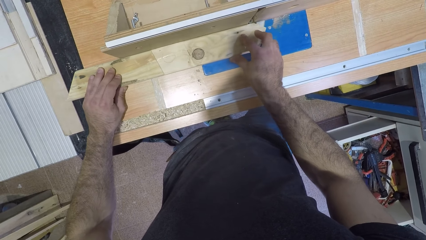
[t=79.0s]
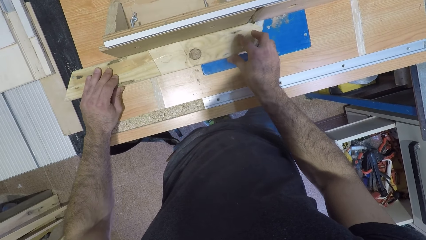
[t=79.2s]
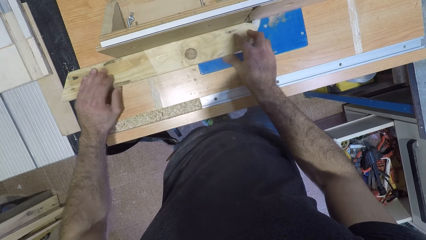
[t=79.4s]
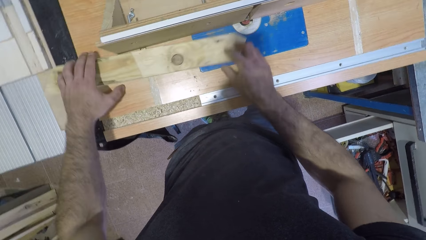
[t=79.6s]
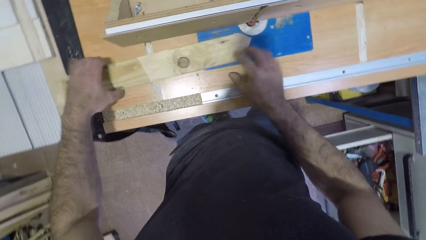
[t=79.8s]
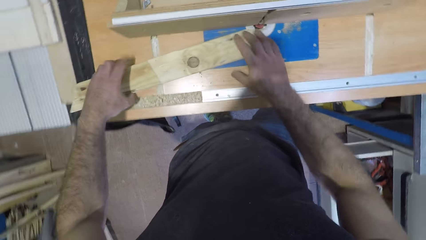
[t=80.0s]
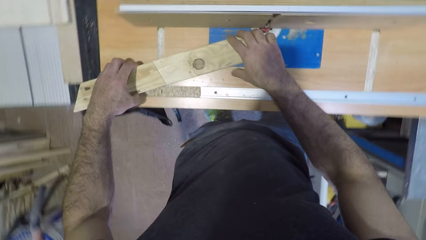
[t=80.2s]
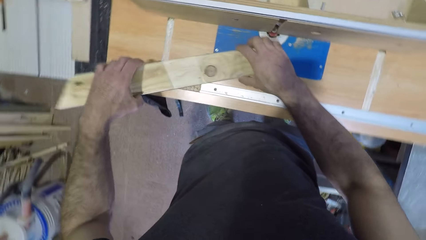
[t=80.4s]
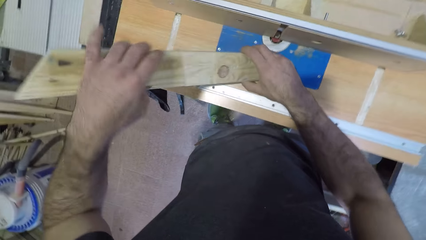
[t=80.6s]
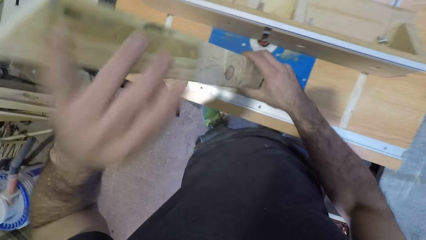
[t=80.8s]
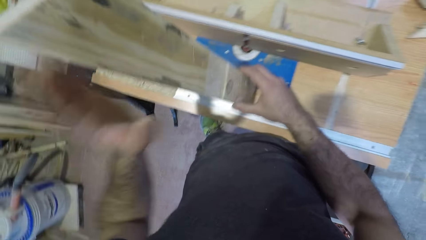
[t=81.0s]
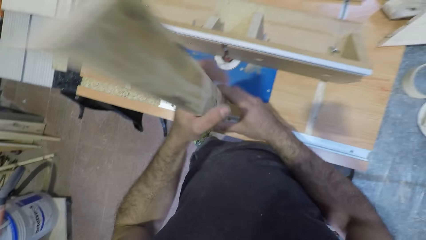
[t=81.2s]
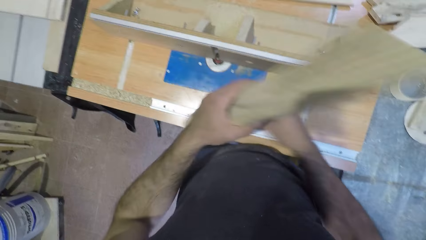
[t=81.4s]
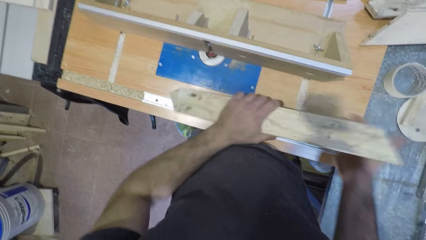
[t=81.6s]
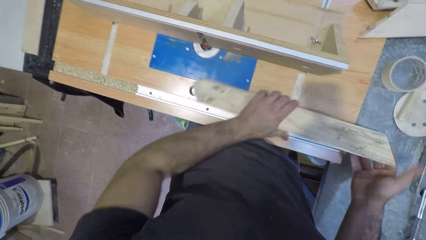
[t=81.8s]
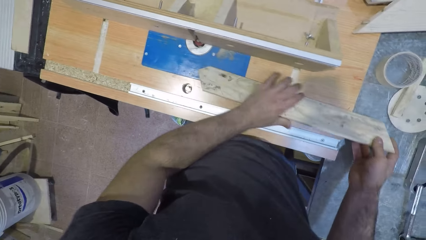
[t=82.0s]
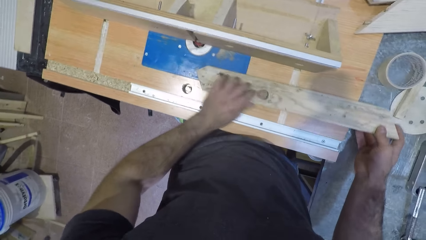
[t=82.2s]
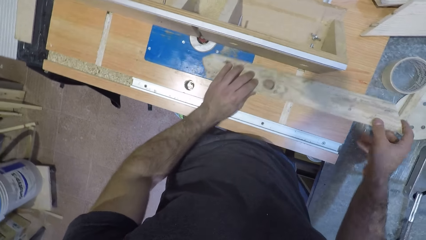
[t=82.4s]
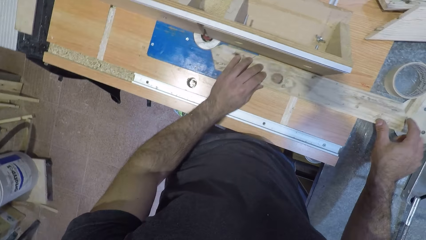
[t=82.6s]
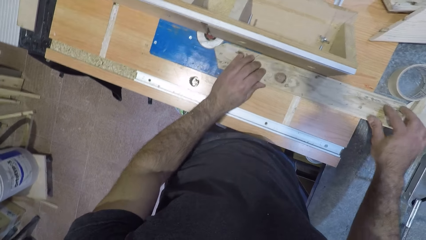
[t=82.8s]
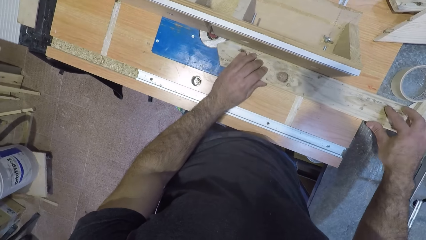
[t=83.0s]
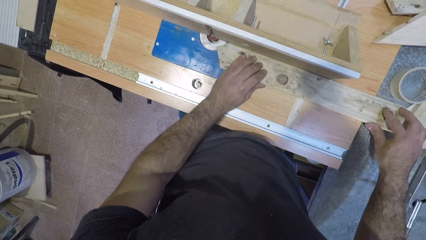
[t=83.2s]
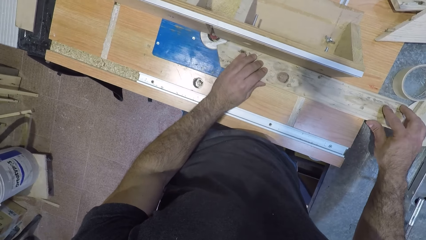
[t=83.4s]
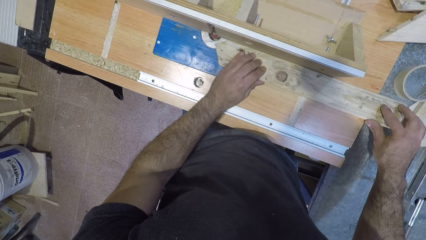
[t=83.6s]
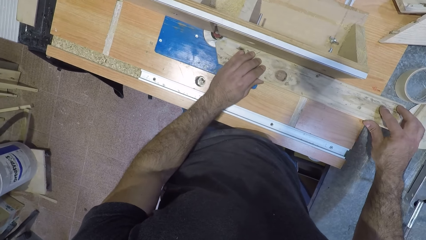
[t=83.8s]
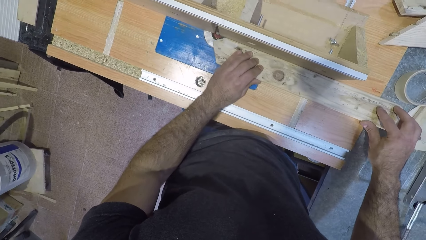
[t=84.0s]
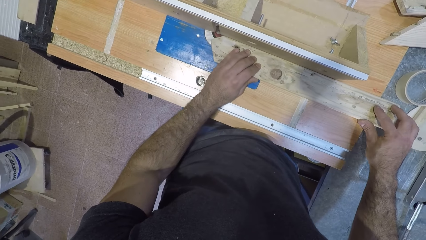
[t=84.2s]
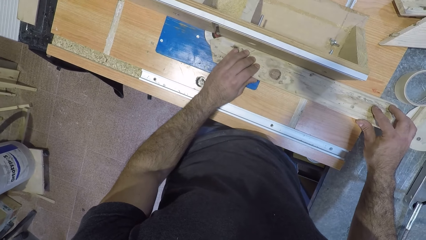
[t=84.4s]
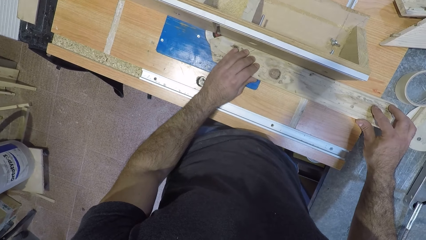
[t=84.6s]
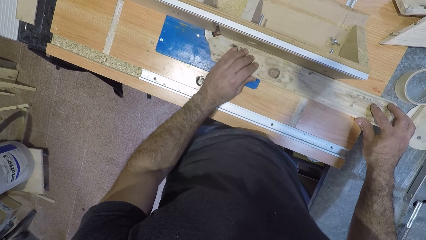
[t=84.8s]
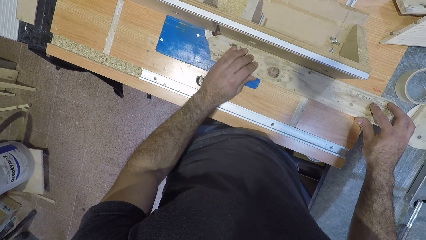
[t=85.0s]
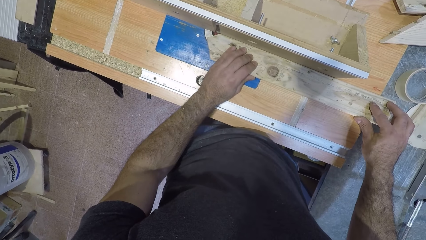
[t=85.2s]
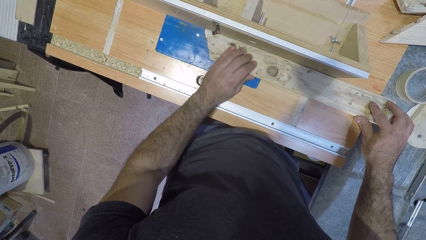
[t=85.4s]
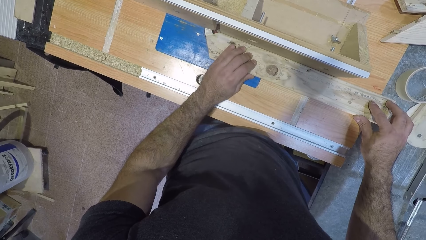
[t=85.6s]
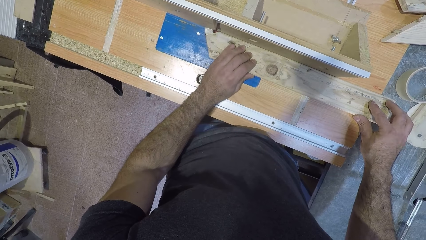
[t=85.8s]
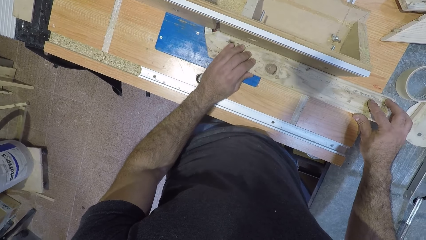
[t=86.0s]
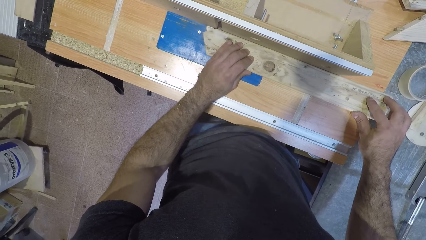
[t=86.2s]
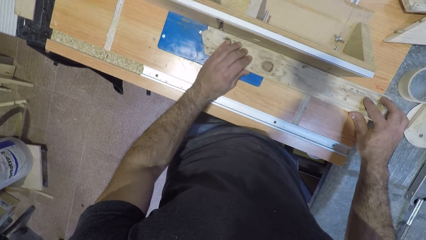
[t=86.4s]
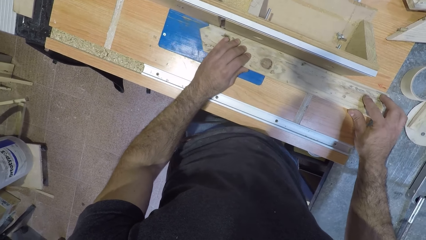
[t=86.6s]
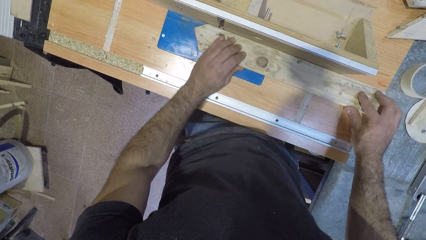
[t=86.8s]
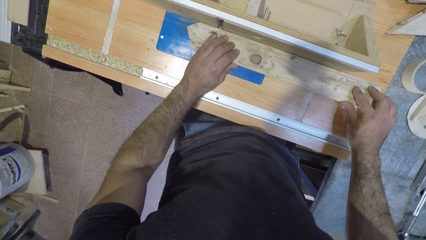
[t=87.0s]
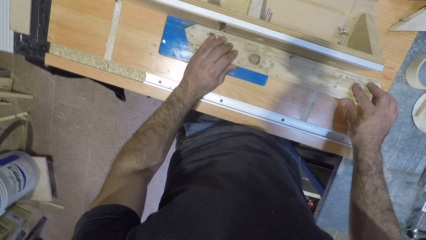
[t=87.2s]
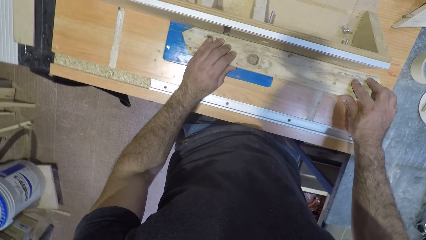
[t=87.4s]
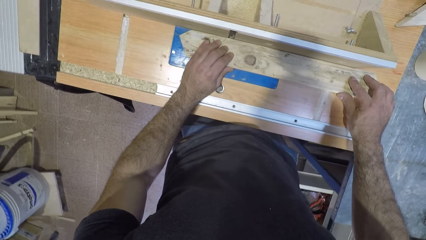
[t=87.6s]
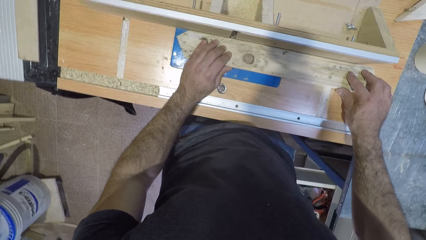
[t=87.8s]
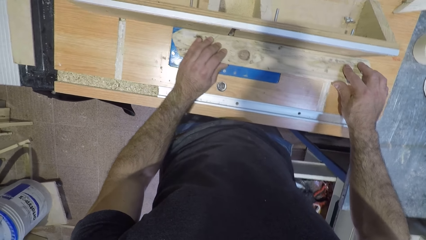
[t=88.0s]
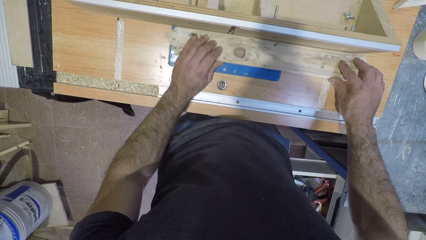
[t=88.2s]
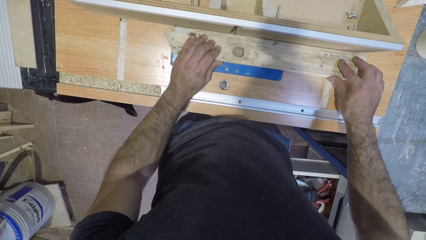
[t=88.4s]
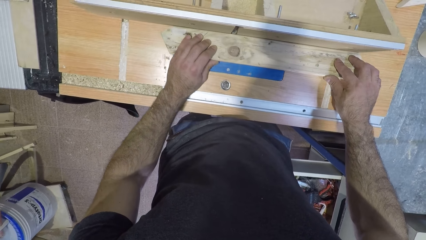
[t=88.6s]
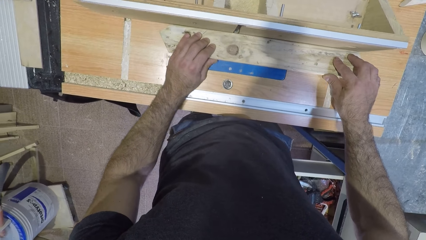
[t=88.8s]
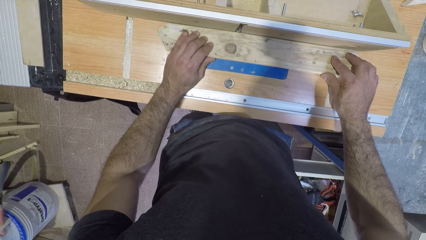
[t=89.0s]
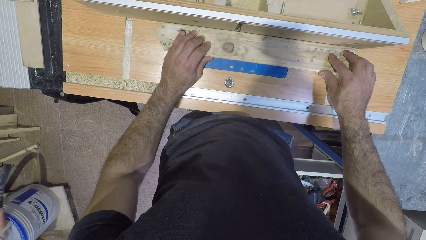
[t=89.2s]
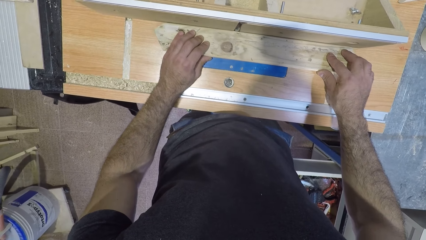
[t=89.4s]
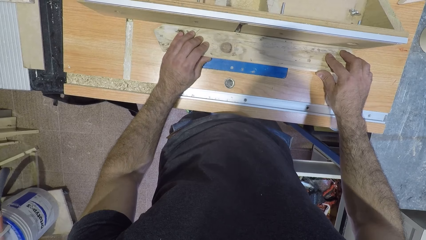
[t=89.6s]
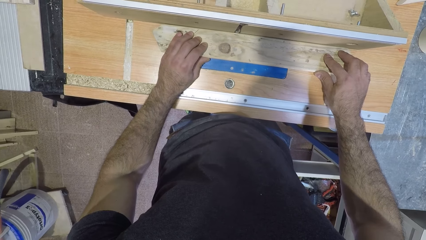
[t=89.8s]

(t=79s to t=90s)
The camera wearer lifts the wood off the table and puts the wood on the table. They shape the wood with a wood shaper.

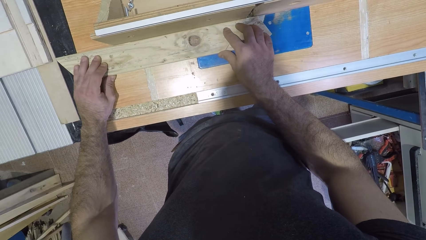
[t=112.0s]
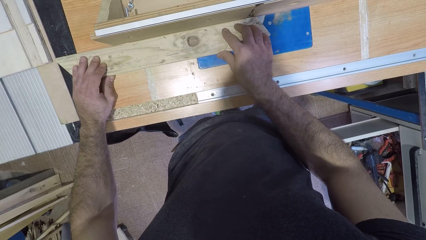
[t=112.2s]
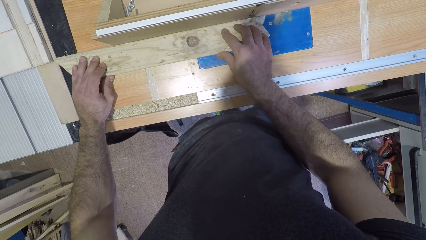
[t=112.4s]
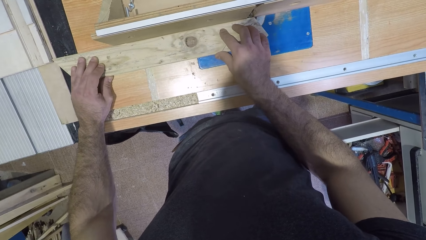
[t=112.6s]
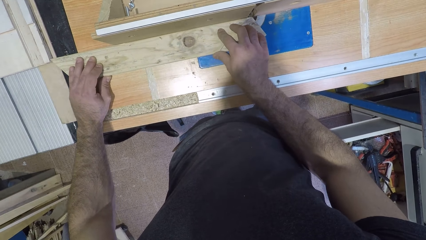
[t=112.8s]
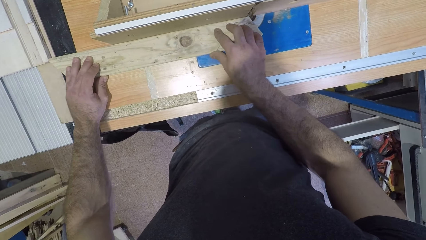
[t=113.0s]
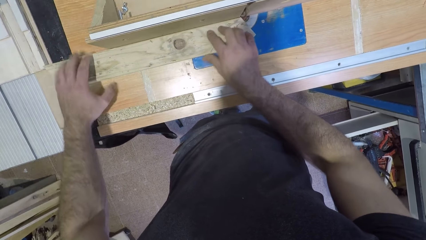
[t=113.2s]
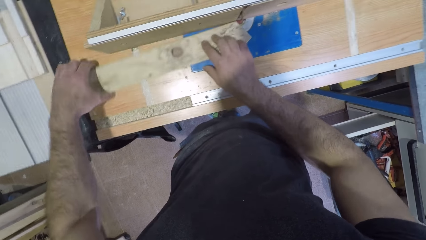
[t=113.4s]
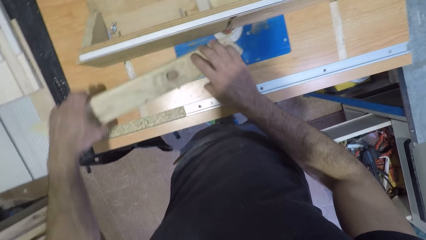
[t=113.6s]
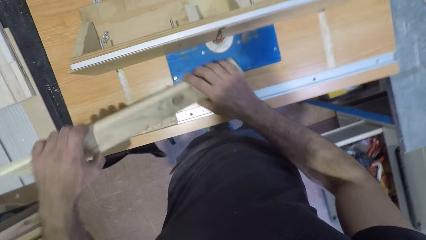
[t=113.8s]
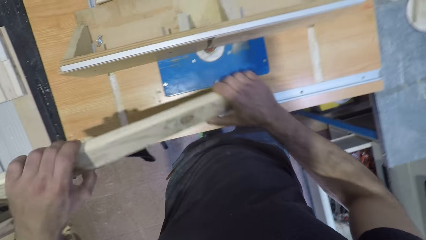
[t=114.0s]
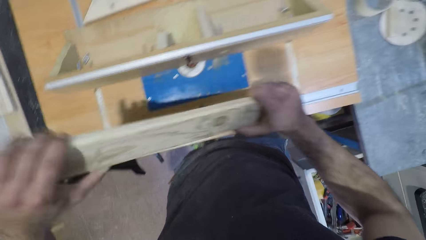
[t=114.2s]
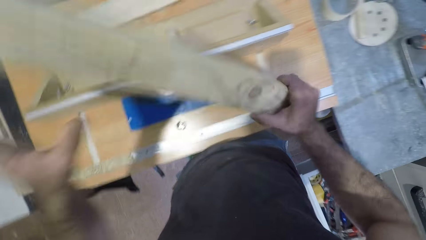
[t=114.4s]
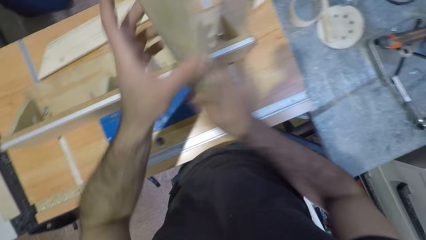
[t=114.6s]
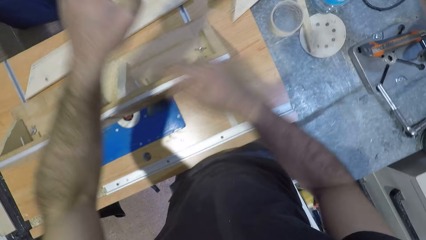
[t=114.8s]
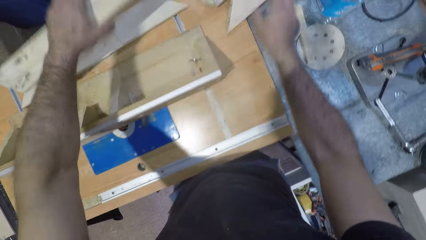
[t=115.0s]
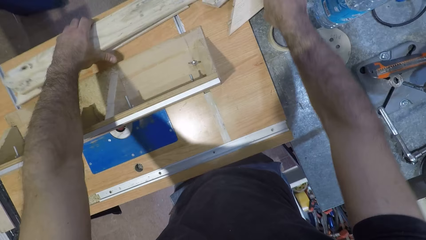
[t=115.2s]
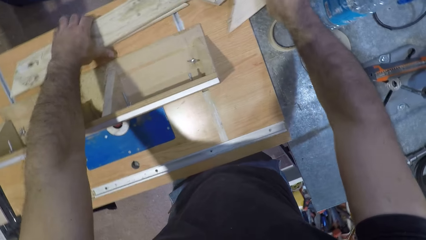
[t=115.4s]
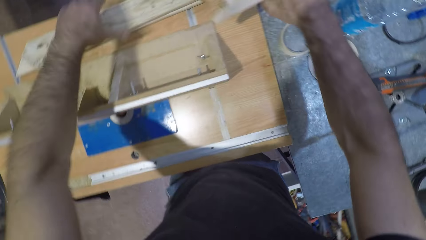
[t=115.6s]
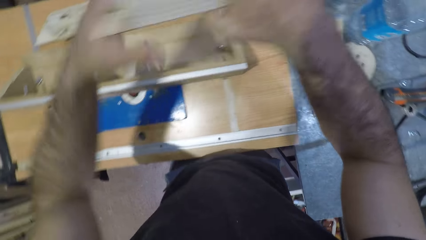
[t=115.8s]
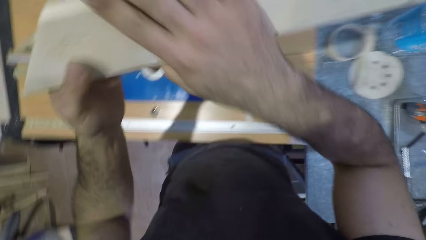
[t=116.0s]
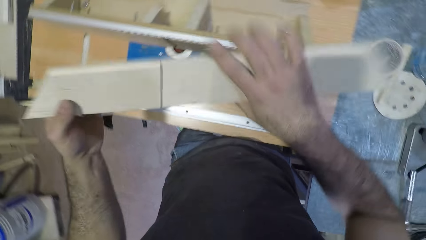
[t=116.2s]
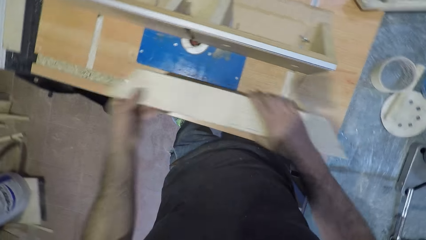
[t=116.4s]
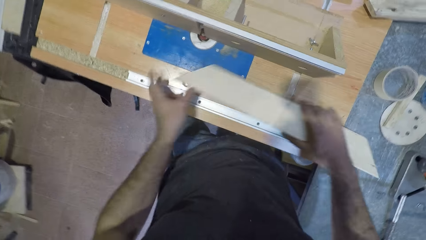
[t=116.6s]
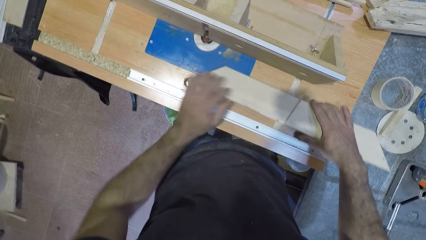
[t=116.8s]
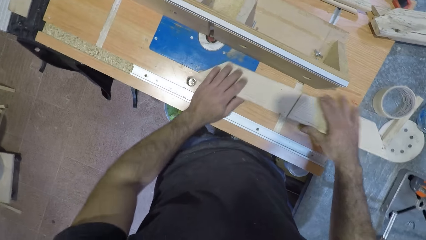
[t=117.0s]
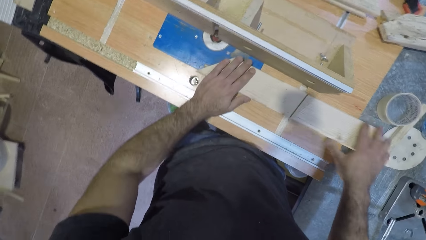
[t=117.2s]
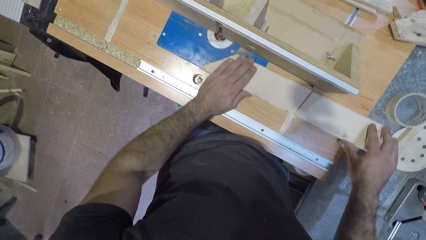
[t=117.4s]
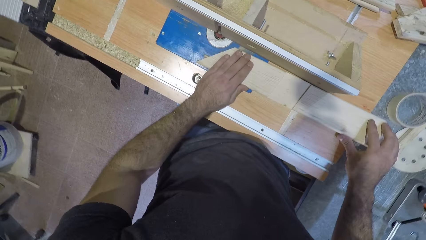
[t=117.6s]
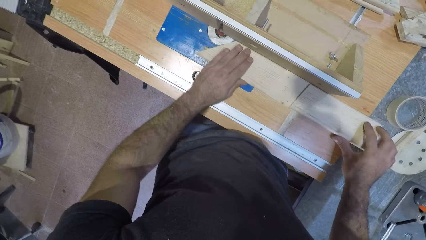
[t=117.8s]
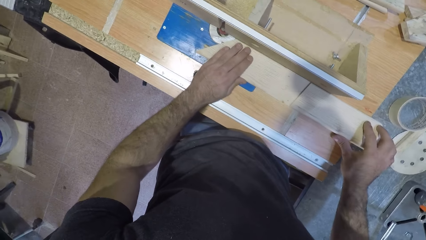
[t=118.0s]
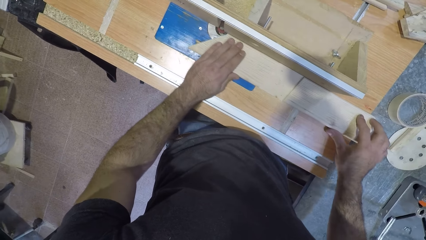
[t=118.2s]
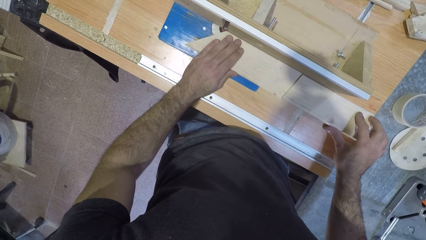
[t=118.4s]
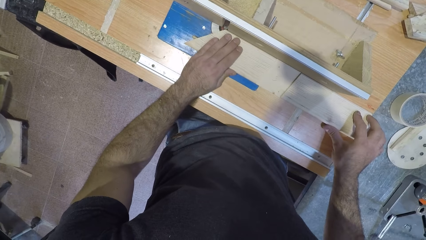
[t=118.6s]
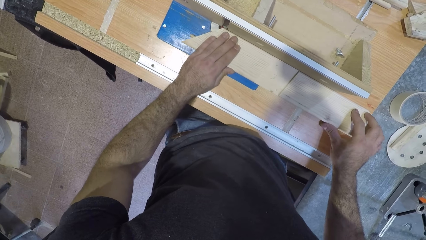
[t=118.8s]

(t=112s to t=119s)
The camera wearer lifts the wood off the table and puts the wood on the table. They pick a piece of wood from the table and put the wood on the table.
